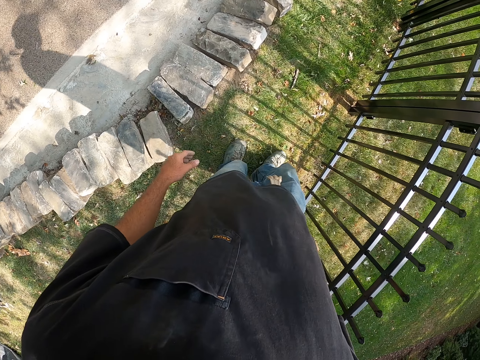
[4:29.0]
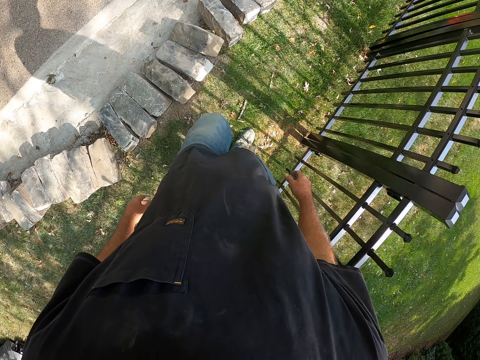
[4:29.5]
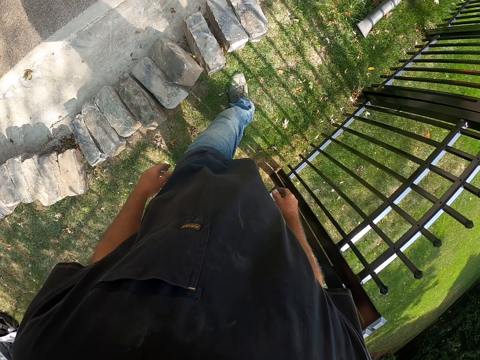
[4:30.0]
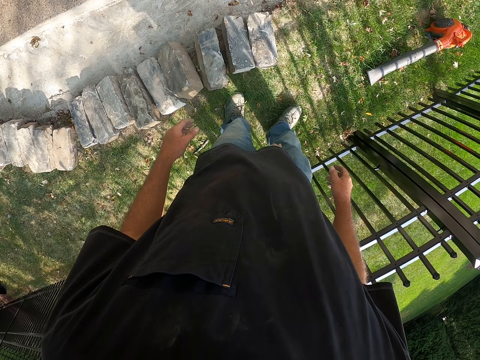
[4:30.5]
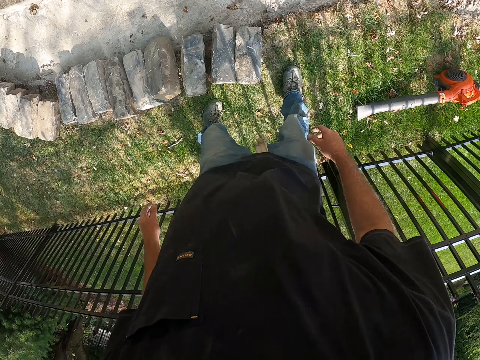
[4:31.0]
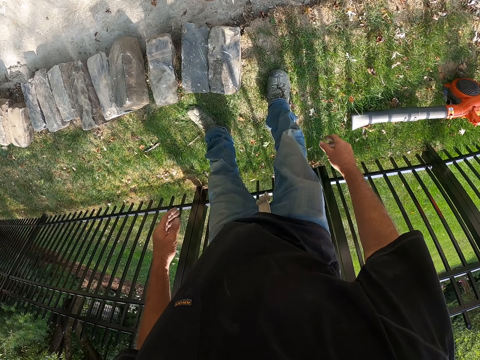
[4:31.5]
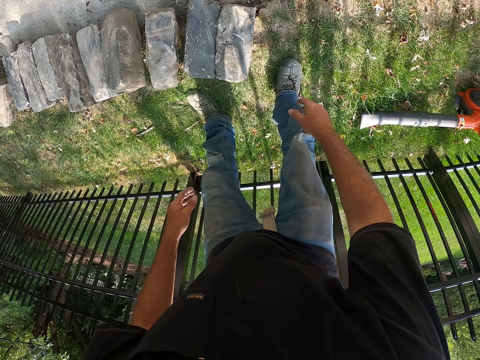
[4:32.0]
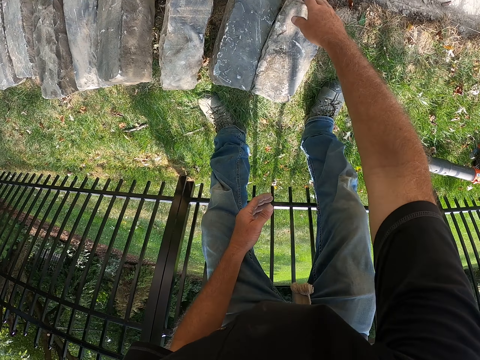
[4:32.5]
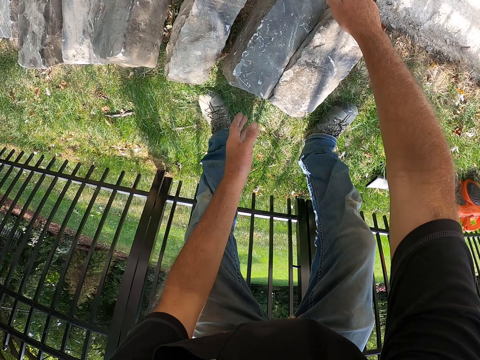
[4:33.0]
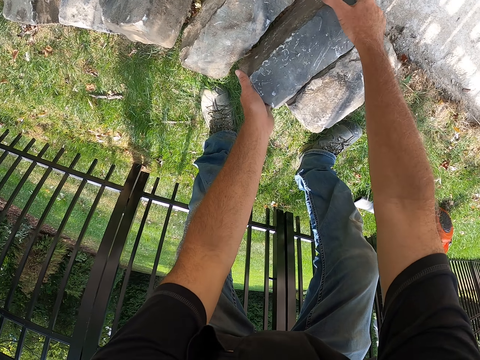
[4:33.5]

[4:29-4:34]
The camera wearer picks up a block from the ground.

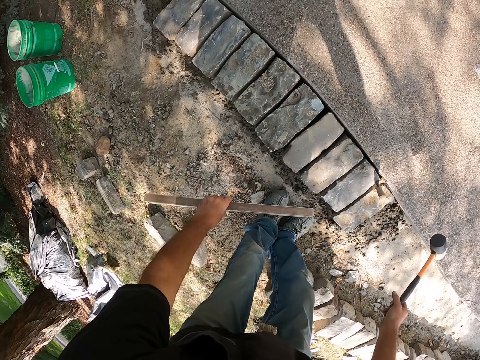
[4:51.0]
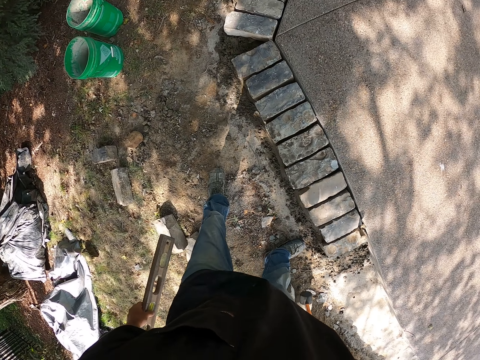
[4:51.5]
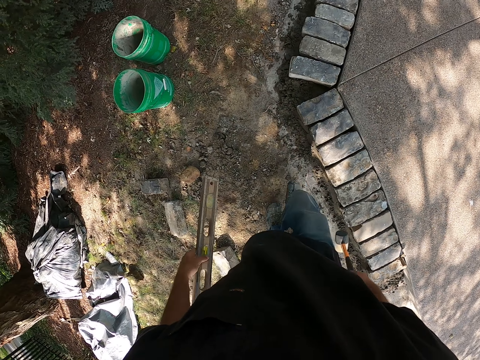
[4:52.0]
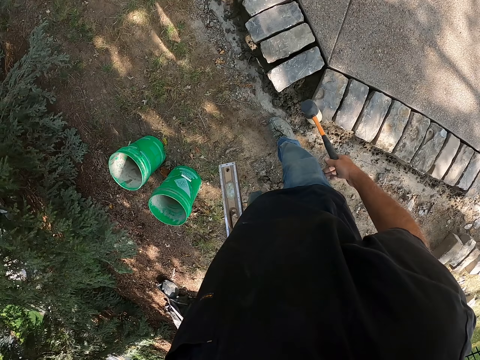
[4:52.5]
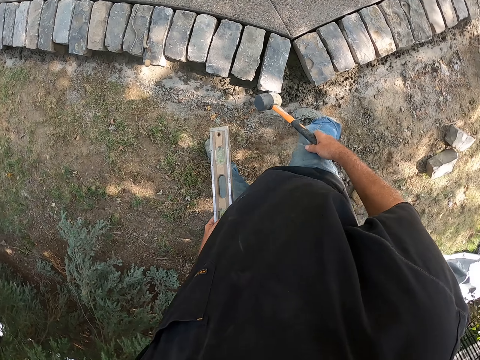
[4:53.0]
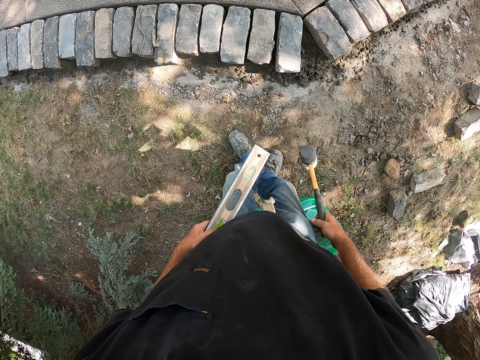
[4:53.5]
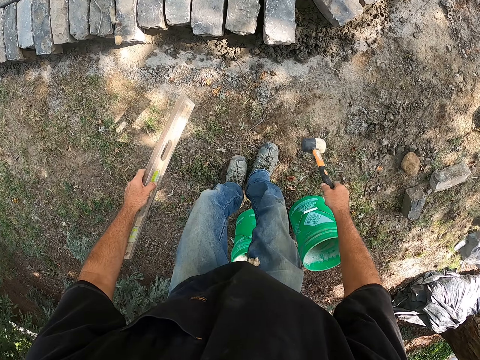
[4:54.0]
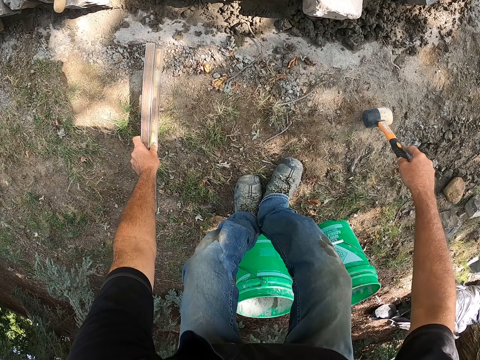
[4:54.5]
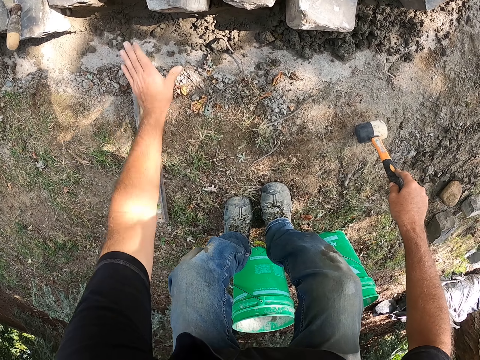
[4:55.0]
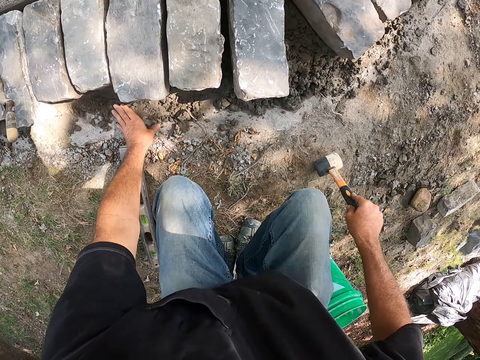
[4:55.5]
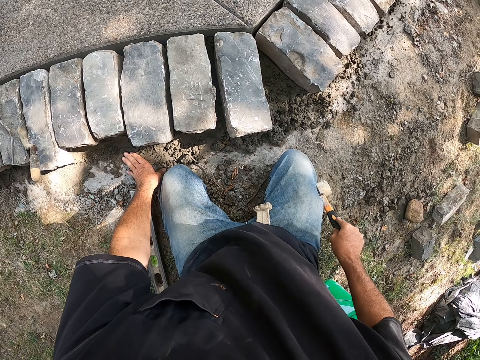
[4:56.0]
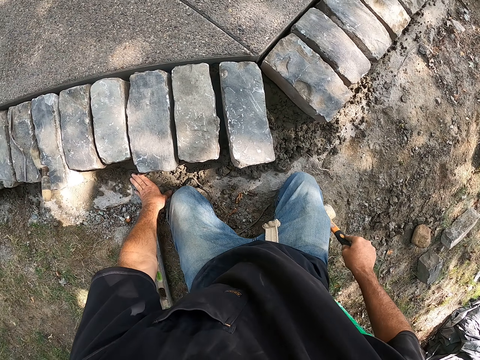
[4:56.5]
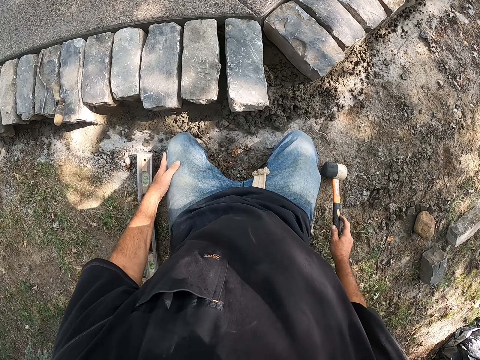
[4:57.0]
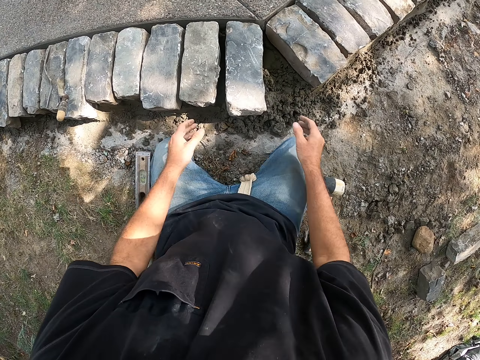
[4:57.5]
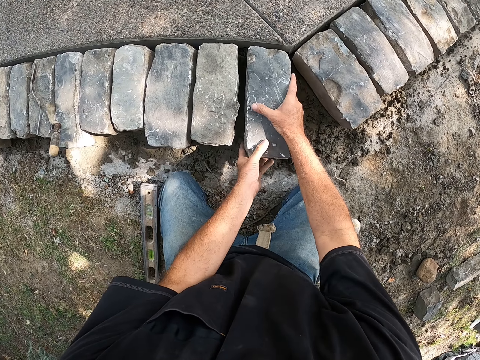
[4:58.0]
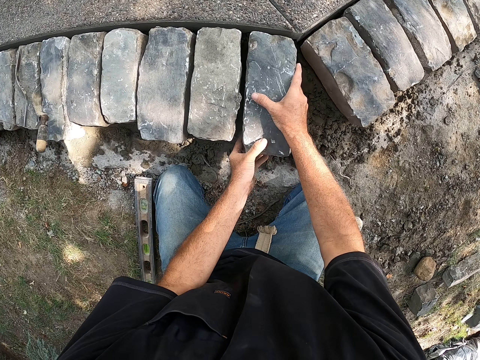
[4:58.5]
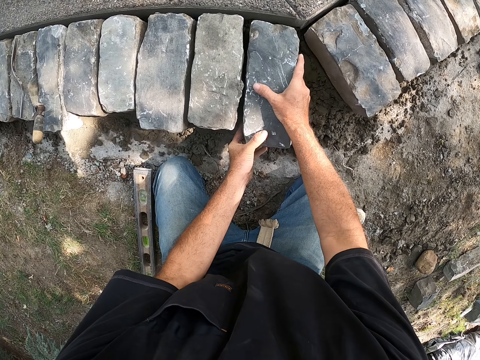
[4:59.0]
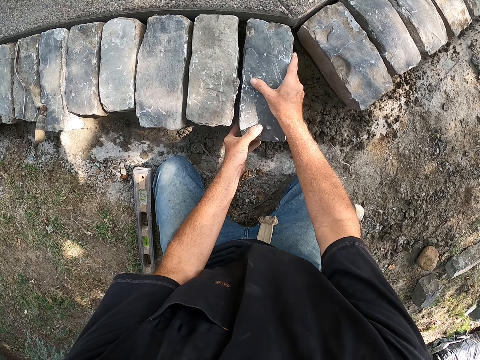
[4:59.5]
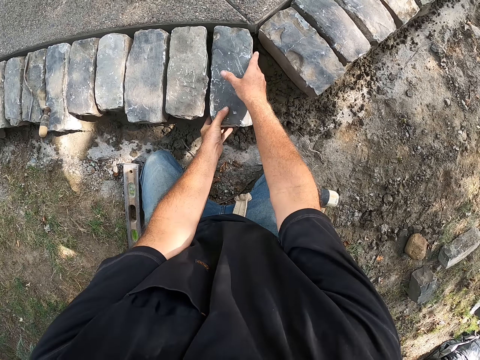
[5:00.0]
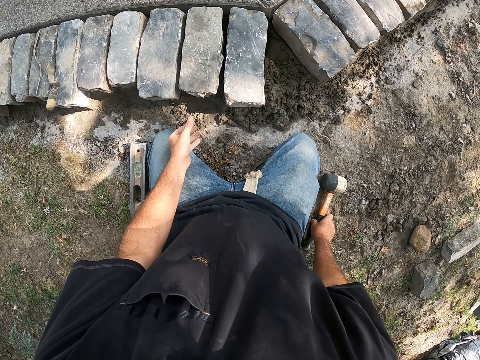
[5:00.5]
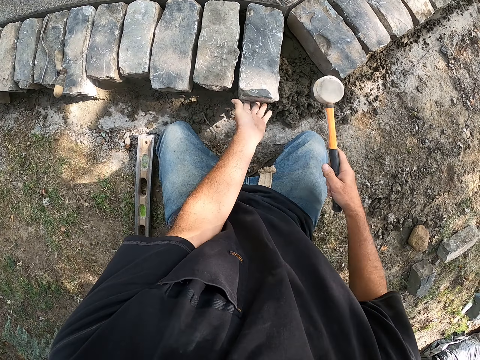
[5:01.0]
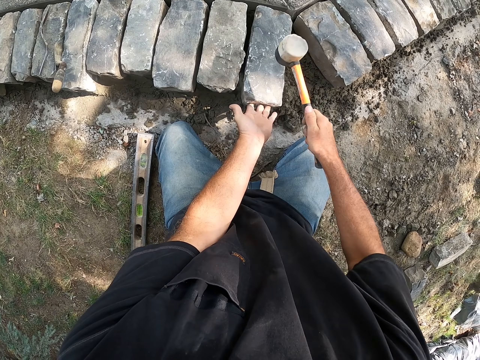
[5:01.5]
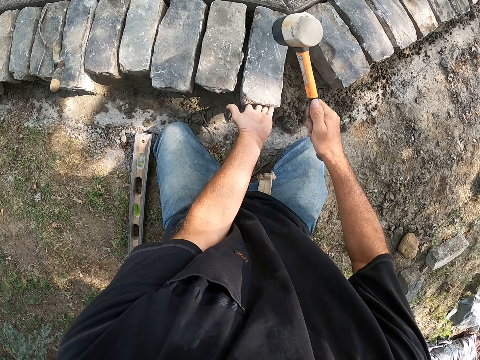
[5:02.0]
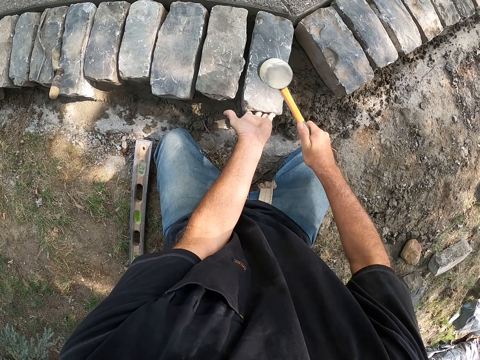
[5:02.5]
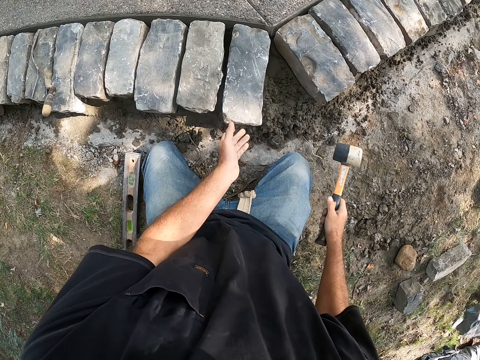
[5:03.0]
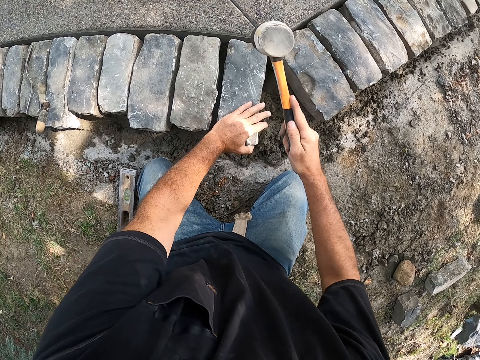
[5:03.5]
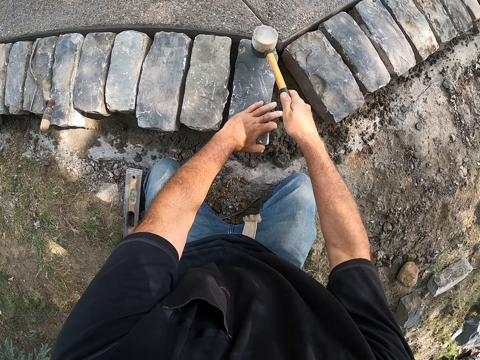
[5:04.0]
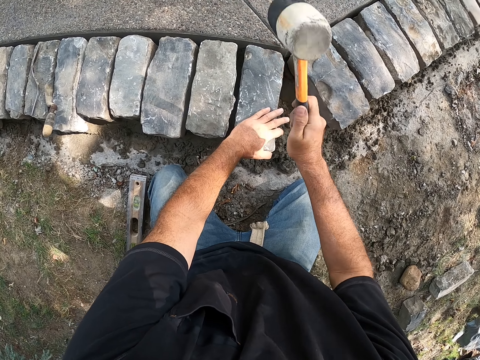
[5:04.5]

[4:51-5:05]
The camera wearer picks up a hammer and picks up a plumb level from some stones with his left hand. He walks around a construction site. He drops the plumb level on the ground with his left hand. He drops the hammer on the ground with his right hand. He adjusts a stone on the ground with his hands. He picks the hammer from the ground with his right hand. He hits the stone with the hammer in his right hand.

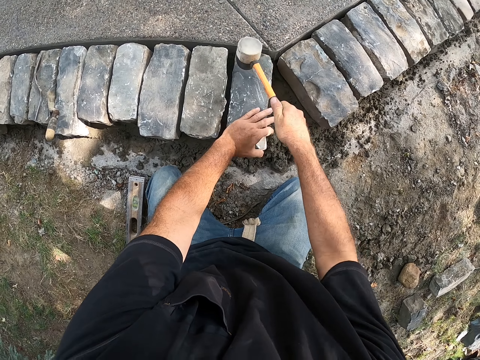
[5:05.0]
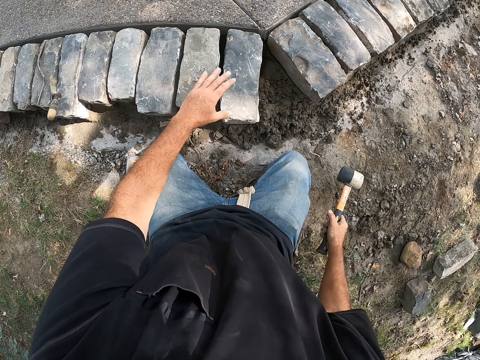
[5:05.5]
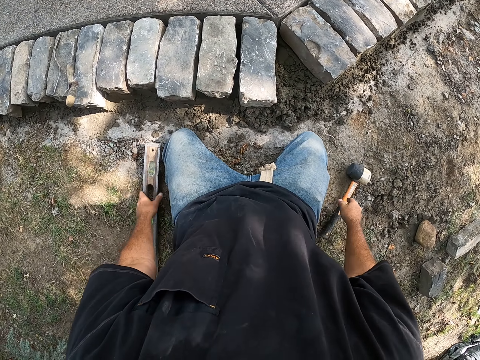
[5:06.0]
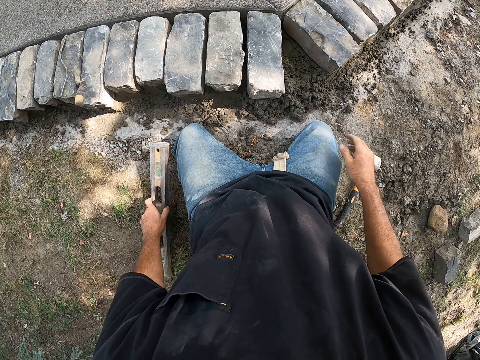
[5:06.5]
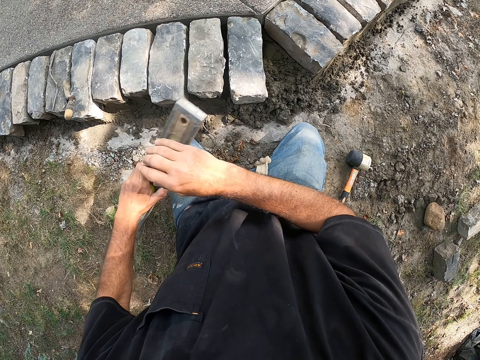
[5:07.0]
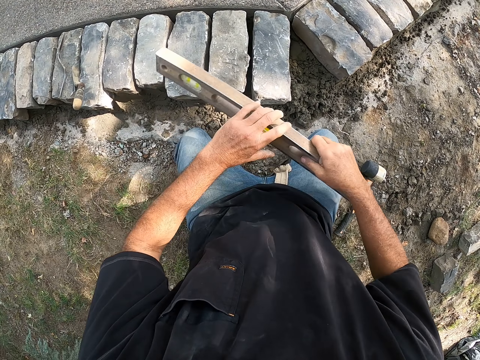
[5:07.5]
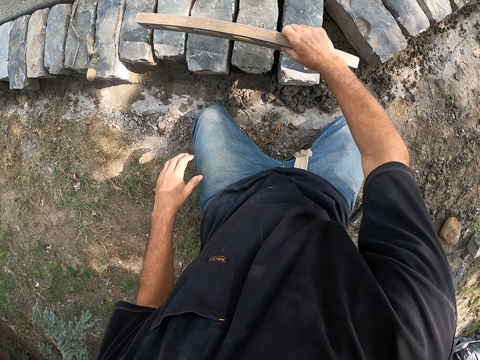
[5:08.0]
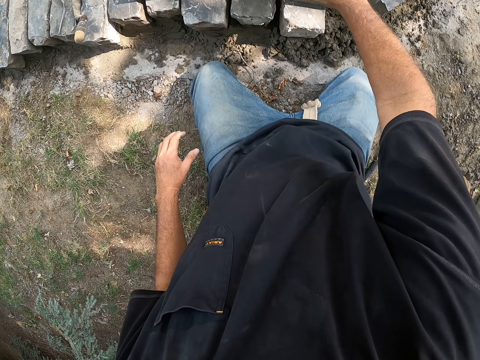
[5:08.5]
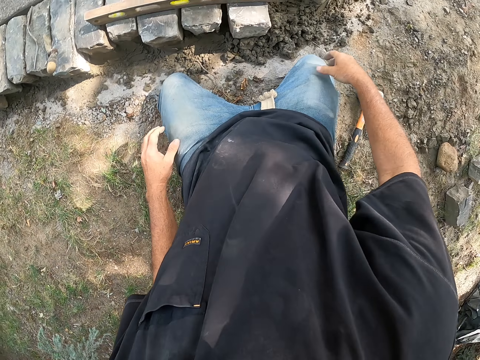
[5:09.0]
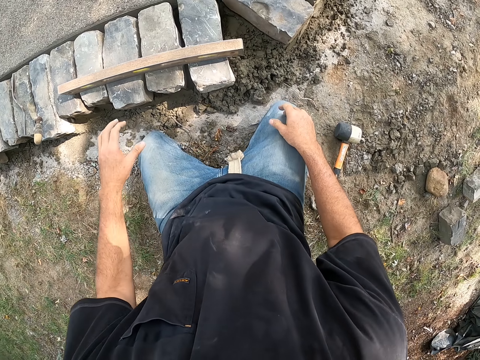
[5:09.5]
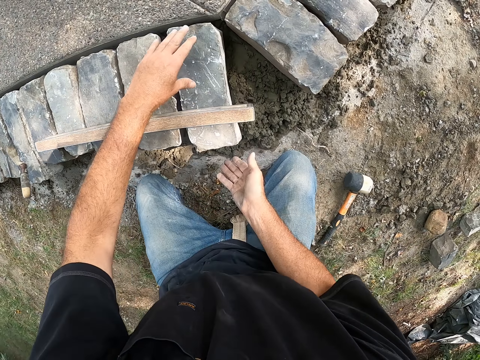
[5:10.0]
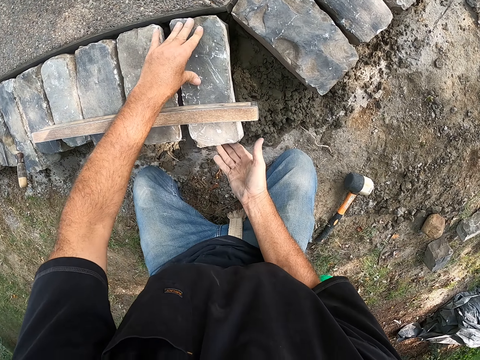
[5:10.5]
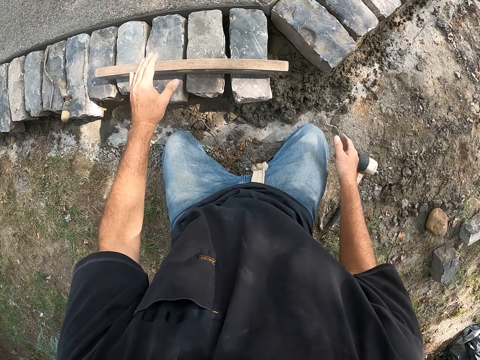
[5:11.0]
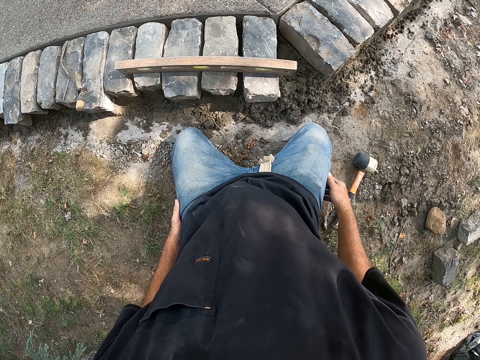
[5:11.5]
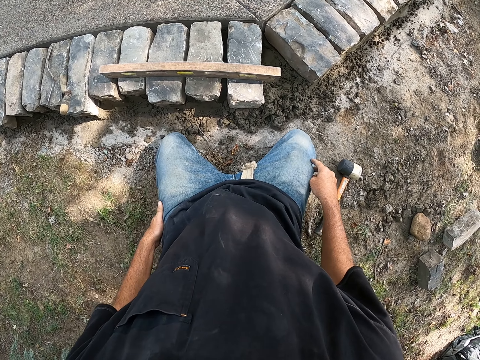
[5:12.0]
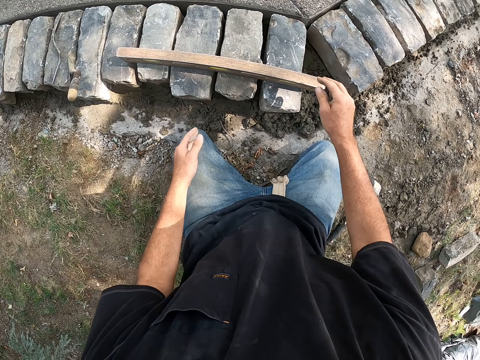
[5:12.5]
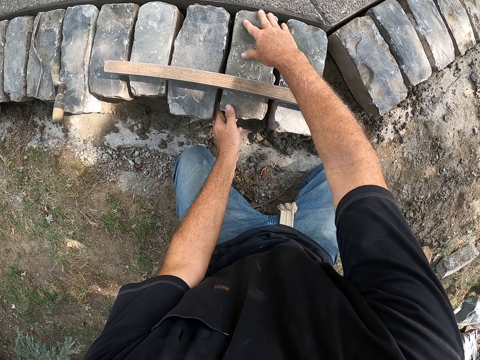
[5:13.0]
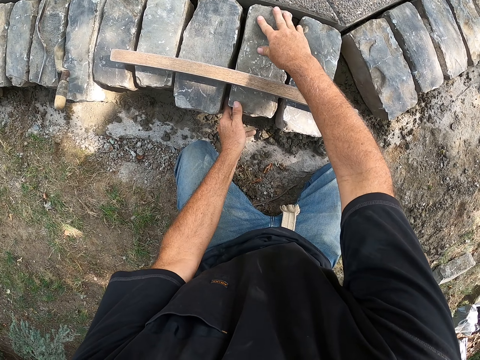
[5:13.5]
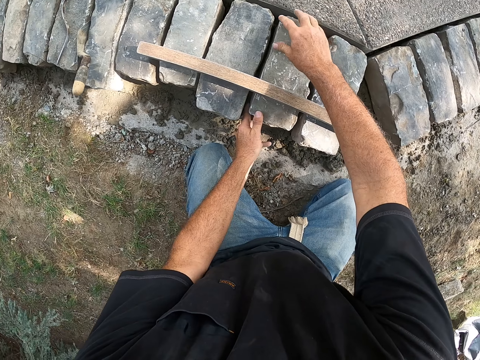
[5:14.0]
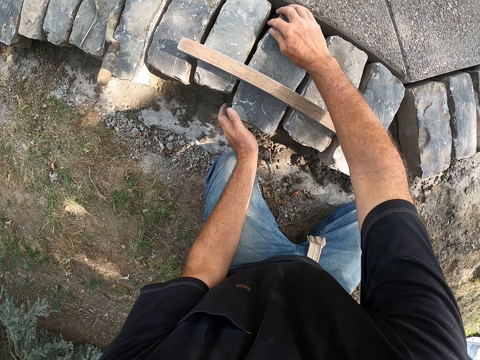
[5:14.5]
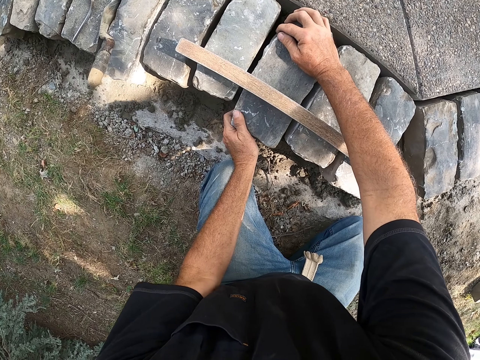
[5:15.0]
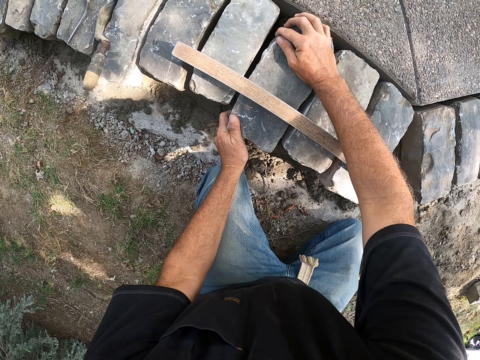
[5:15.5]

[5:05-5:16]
The camera wearer drops the hammer on the ground with his right hand. He picks the plumb level from the ground with his left hand. He passes the plumb level from his left hand to his right hand. He places the plumb level on some stones with his right hand. He looks around a construction site. He adjusts the stone on the ground with his hands. He looks around the construction site again. He adjusts the stone on the ground with his hands again.
